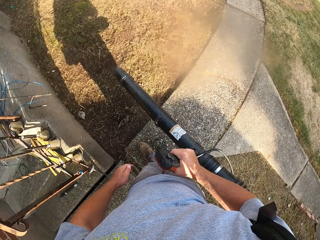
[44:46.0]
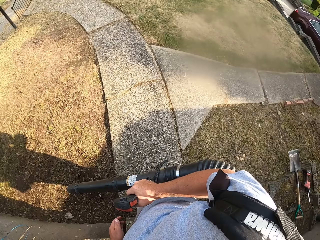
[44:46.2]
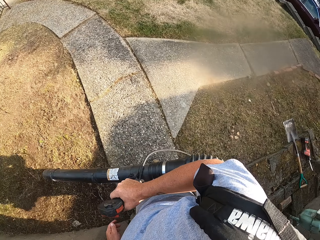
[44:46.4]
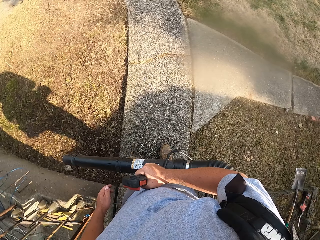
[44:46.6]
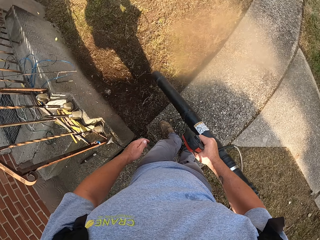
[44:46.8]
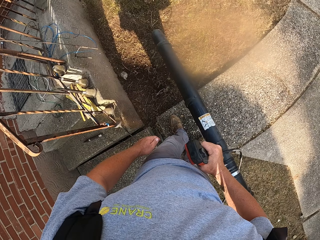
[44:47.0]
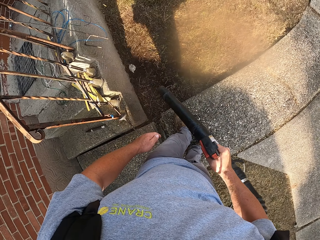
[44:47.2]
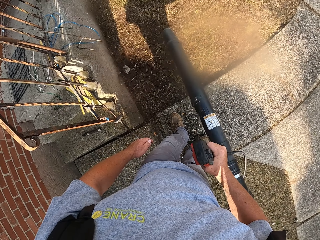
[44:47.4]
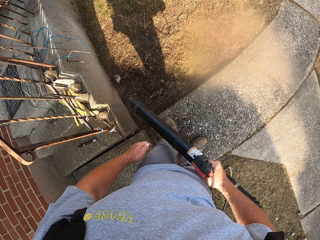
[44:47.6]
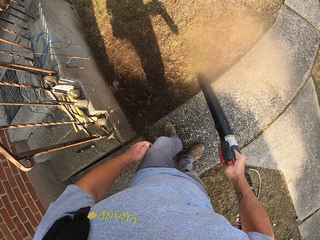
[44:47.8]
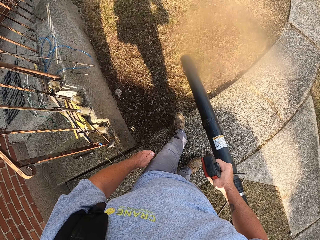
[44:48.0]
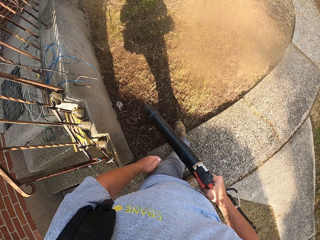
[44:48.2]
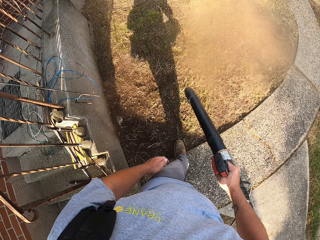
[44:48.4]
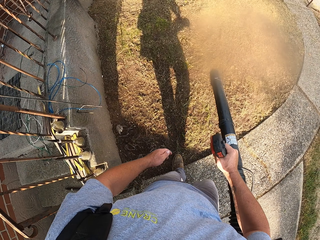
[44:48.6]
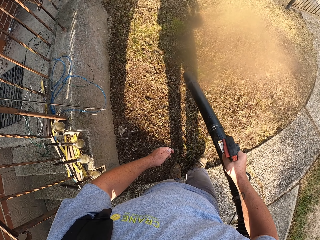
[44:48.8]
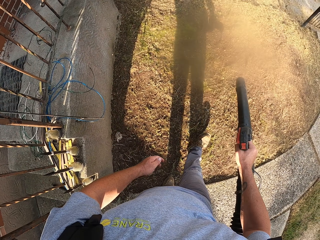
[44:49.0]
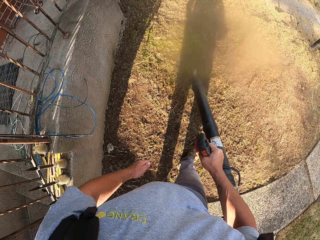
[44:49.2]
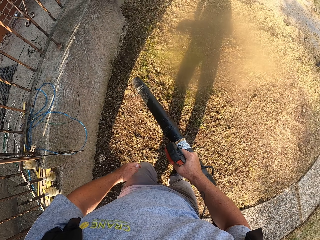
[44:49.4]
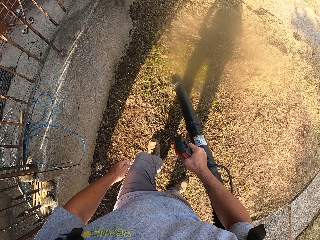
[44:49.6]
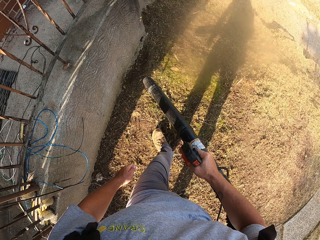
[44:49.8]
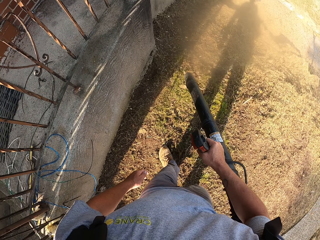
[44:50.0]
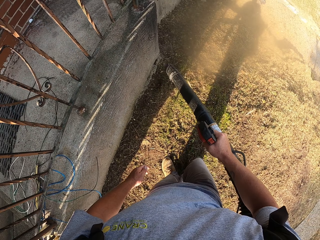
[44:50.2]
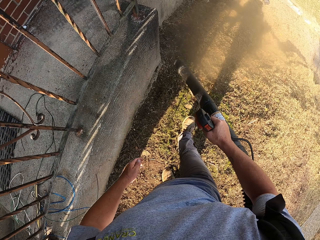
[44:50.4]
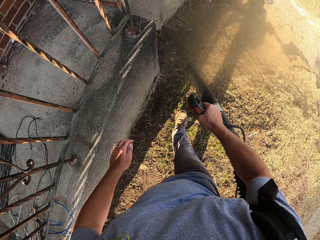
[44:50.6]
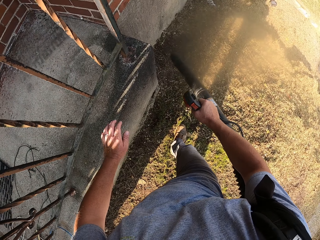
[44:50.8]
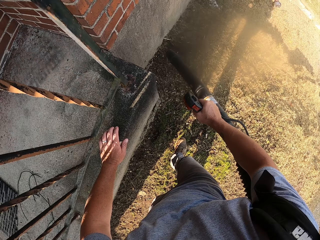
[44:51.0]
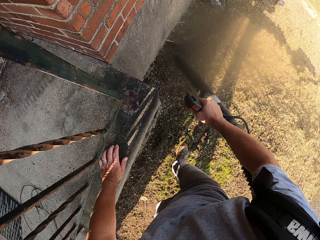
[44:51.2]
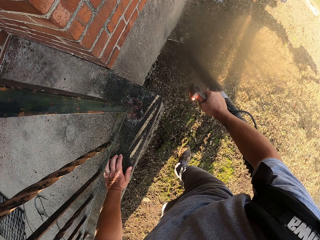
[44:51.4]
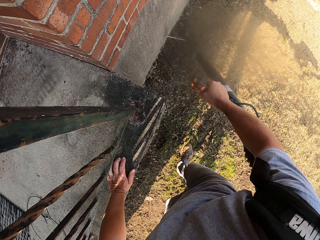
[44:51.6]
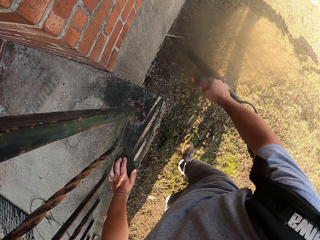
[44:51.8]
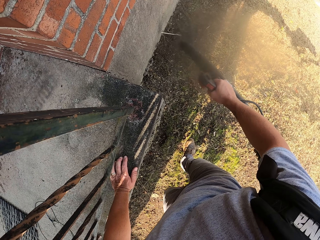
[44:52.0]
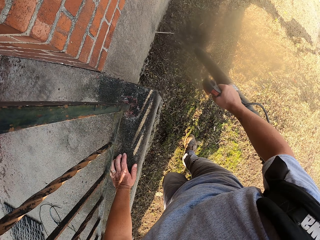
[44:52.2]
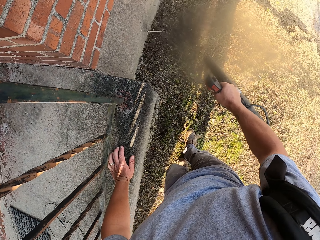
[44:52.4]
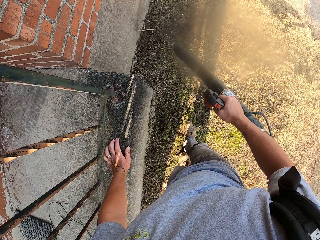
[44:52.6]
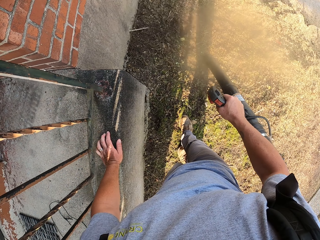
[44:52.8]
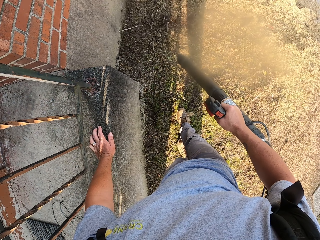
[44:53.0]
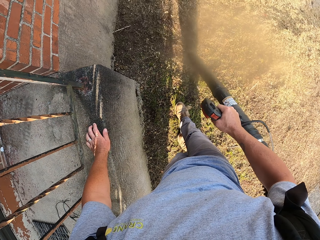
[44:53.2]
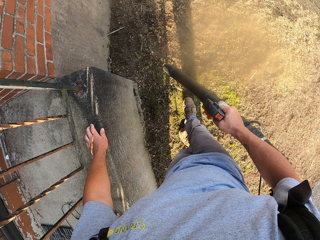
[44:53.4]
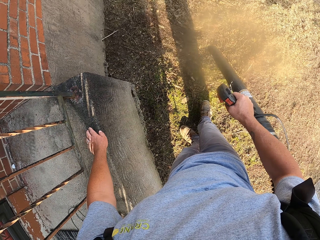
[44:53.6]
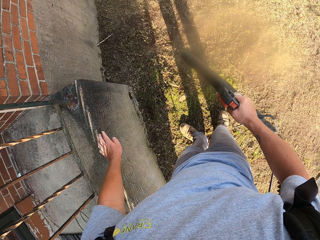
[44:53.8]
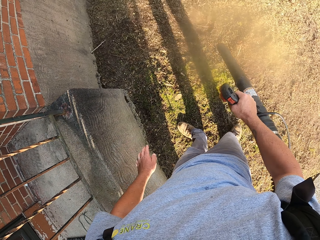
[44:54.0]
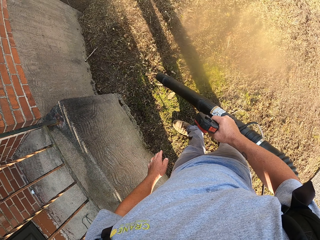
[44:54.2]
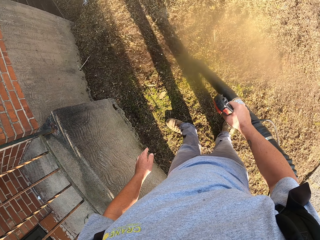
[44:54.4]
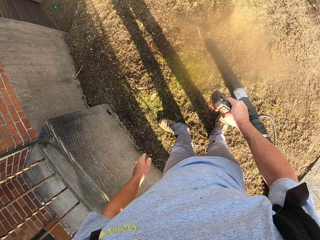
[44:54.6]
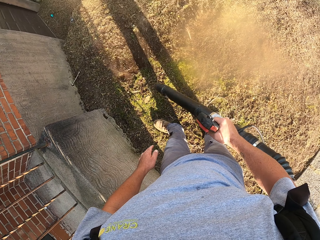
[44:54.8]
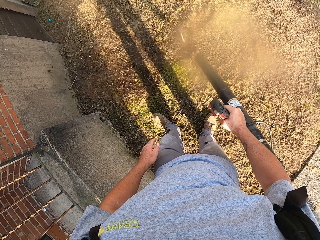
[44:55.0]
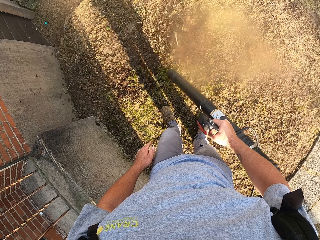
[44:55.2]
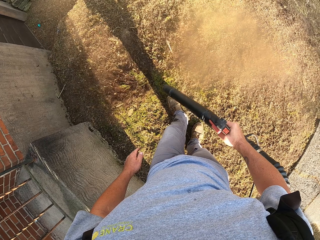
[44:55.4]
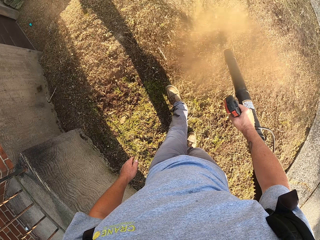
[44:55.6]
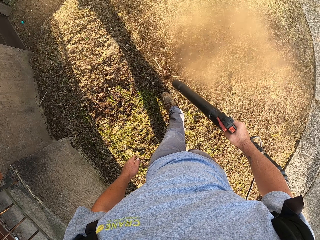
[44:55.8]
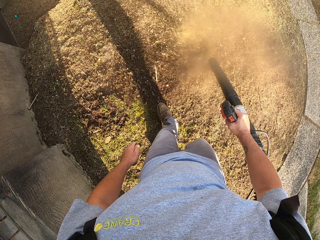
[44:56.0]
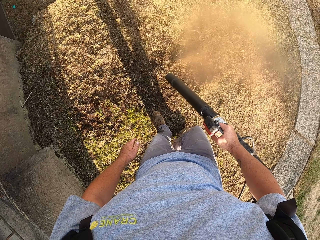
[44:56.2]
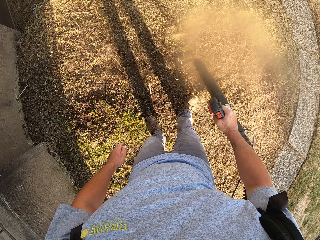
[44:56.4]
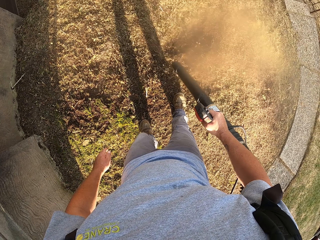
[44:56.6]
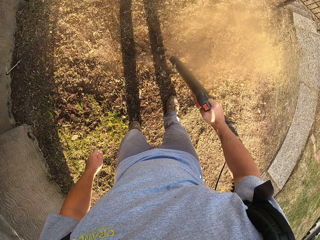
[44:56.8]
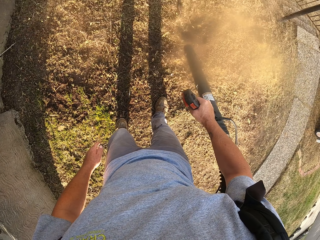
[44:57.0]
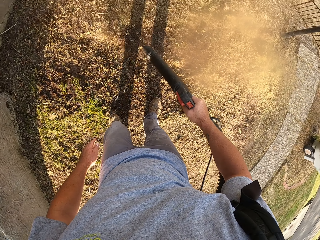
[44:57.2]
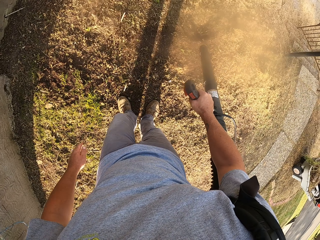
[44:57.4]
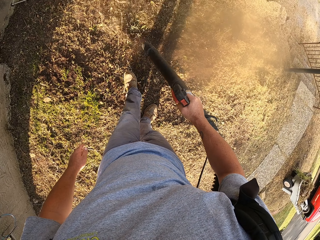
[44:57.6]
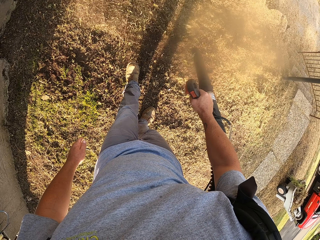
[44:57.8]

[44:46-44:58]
The camera wearer touches the stair wall. They blow grass.

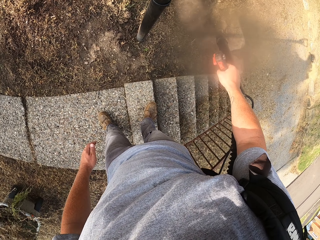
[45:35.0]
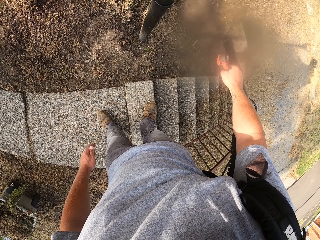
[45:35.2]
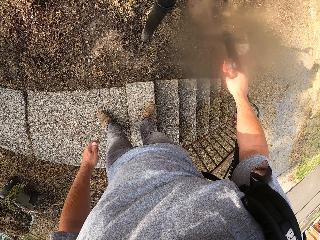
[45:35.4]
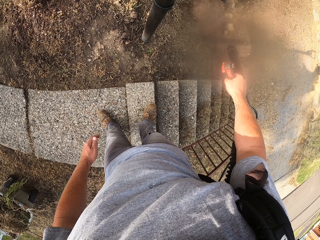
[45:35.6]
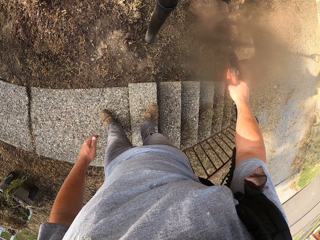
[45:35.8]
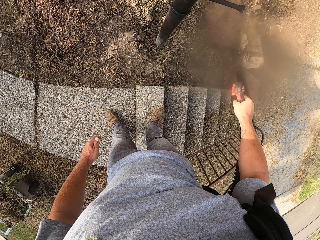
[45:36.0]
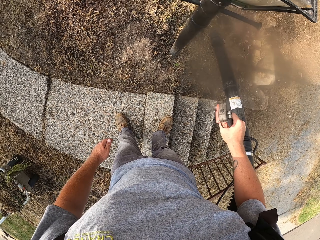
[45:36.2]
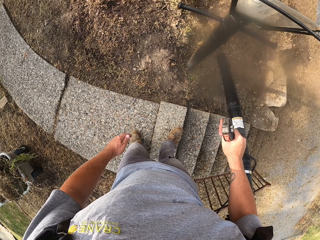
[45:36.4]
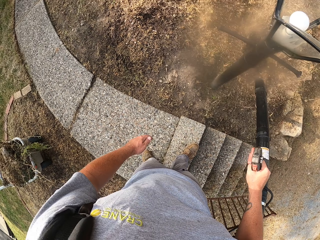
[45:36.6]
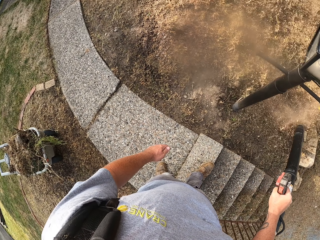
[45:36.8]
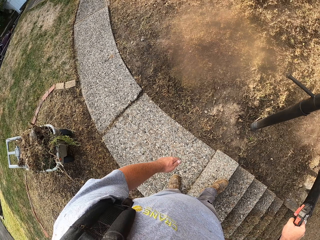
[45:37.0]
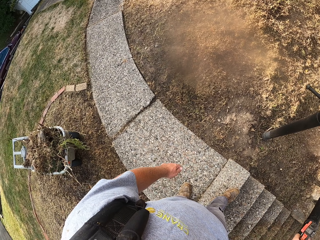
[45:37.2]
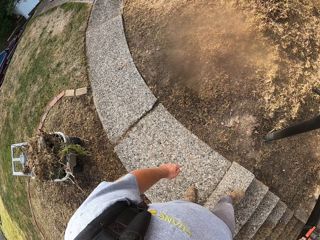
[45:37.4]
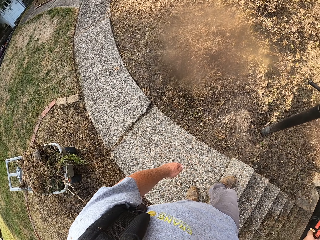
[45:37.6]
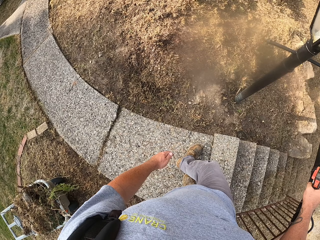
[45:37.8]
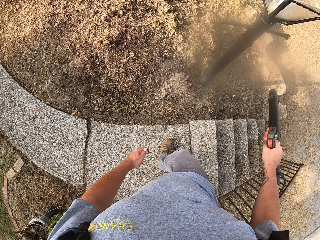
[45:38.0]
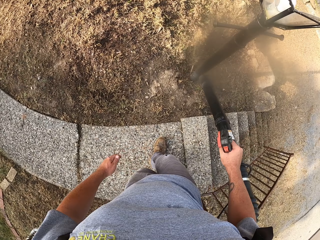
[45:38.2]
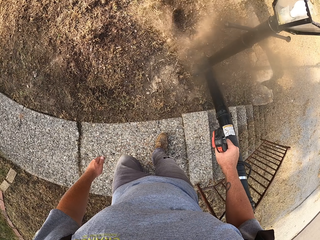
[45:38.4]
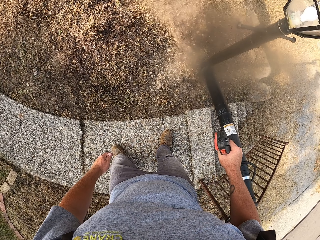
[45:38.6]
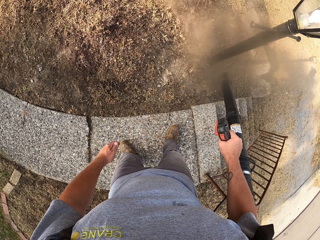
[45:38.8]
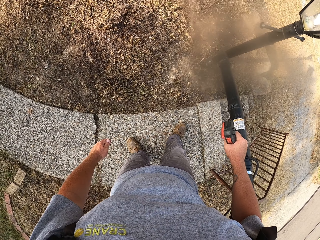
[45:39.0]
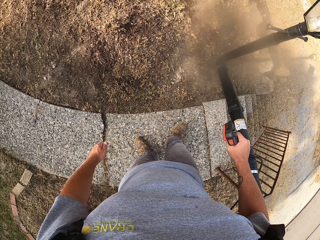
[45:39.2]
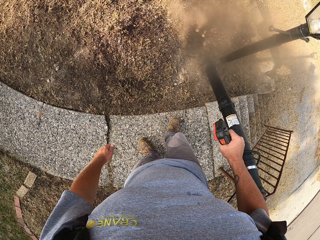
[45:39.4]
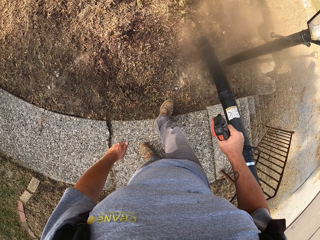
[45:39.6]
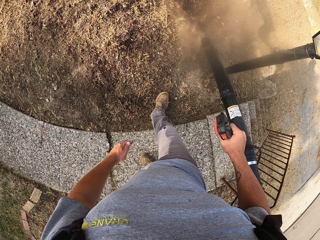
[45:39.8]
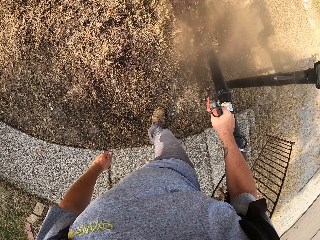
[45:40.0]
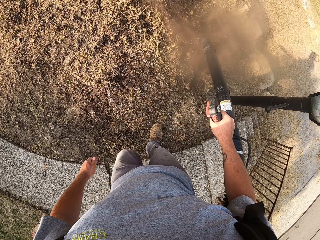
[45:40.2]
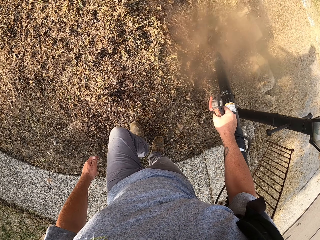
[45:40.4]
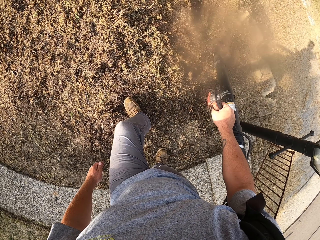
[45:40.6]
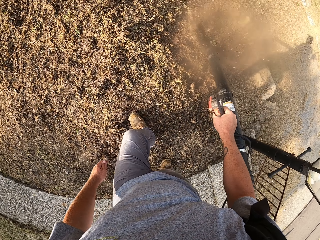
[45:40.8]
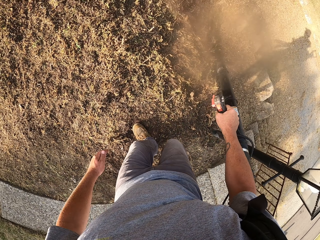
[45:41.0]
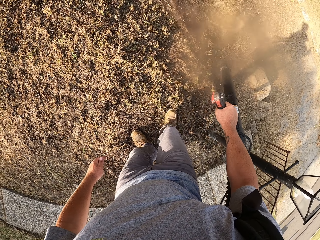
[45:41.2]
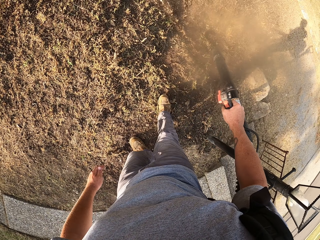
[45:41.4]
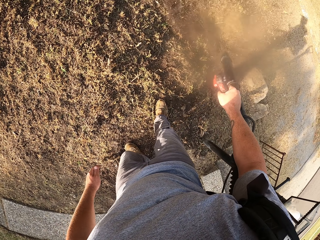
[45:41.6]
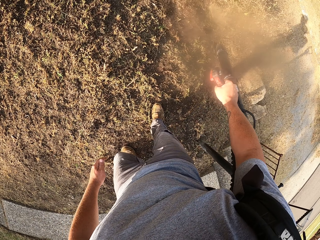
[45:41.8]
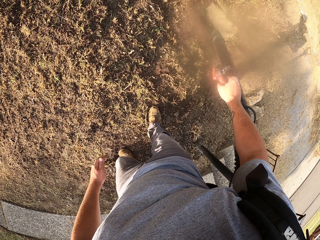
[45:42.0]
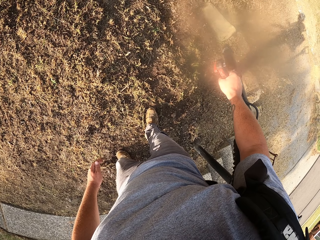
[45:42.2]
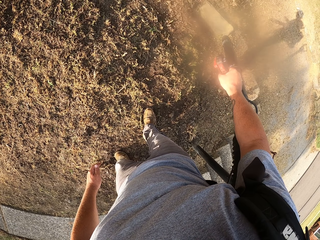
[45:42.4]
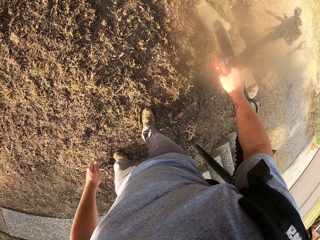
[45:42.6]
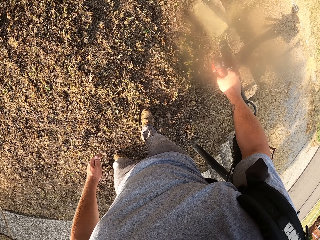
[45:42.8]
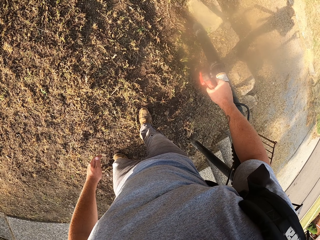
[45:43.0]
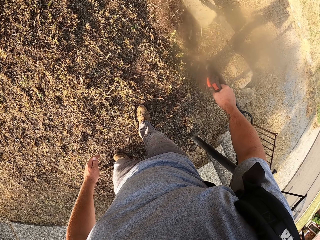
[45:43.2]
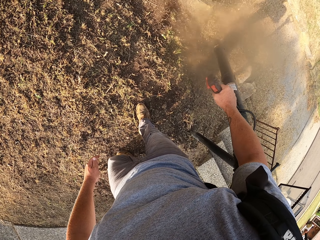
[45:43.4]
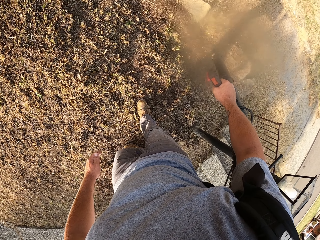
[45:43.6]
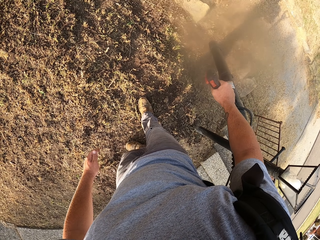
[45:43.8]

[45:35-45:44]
The camera wearer looks around. They blow dust.
